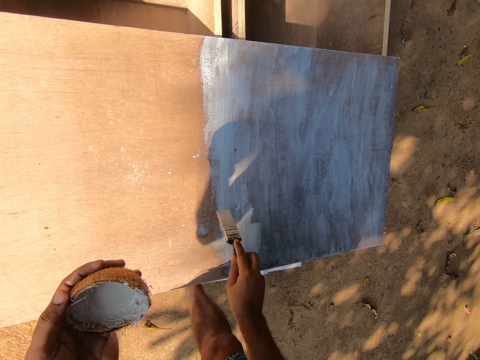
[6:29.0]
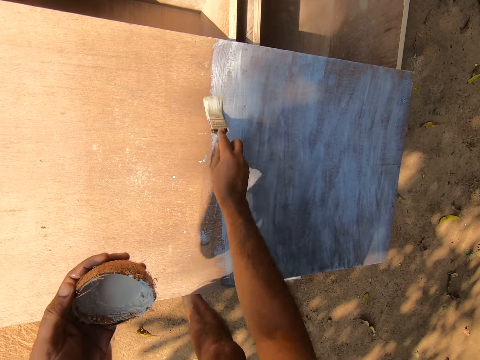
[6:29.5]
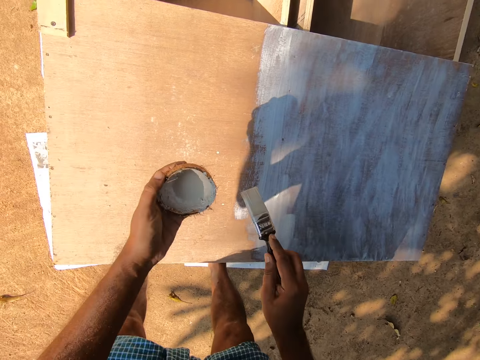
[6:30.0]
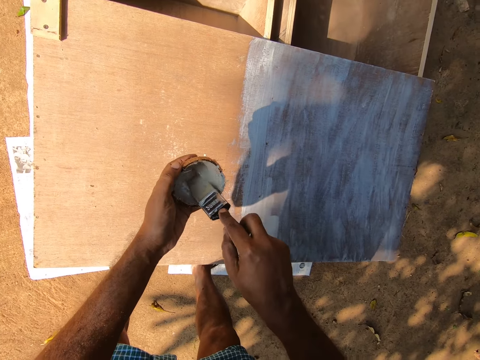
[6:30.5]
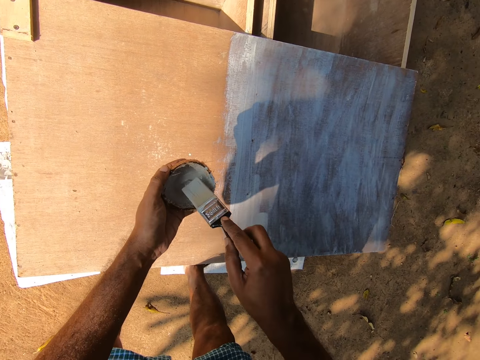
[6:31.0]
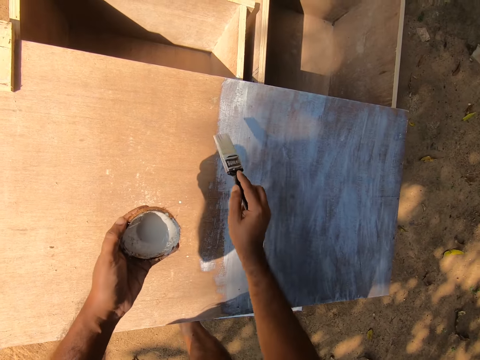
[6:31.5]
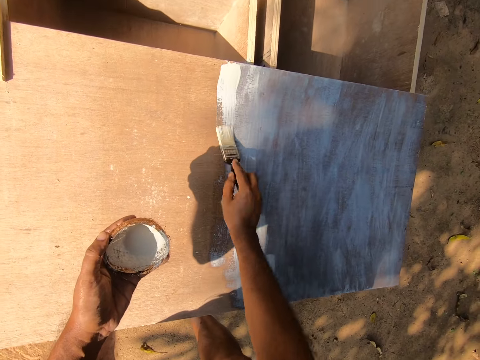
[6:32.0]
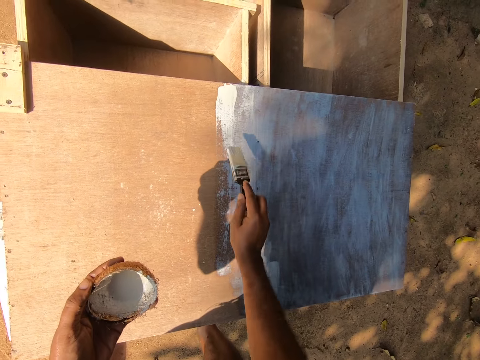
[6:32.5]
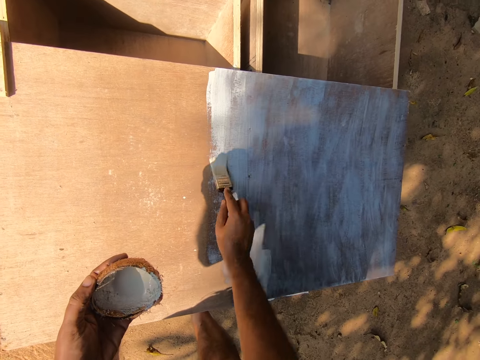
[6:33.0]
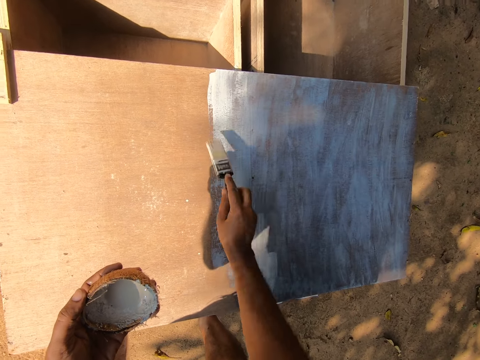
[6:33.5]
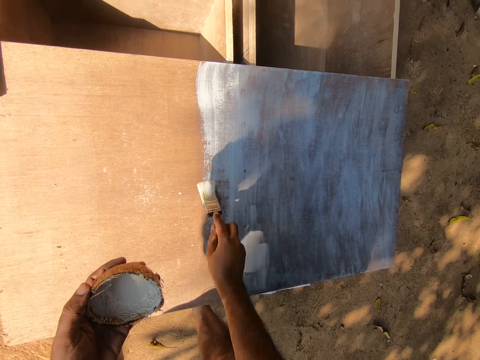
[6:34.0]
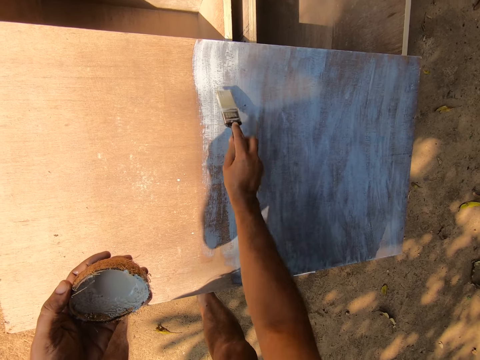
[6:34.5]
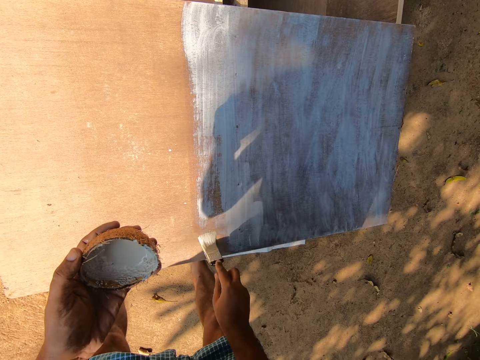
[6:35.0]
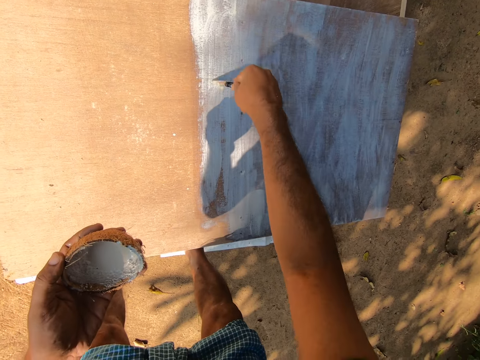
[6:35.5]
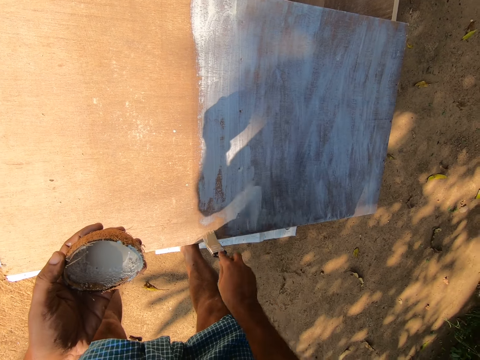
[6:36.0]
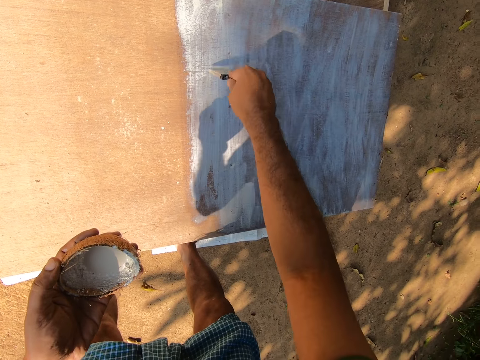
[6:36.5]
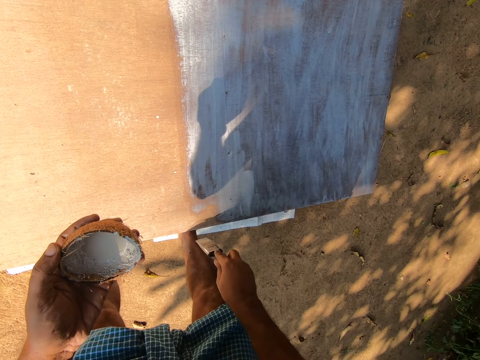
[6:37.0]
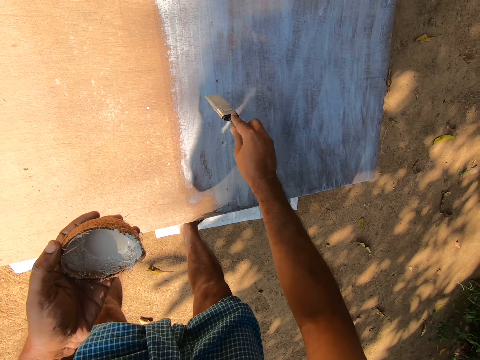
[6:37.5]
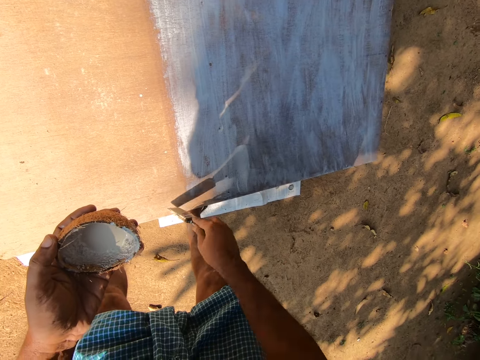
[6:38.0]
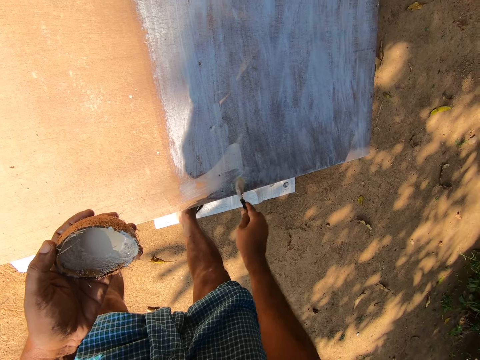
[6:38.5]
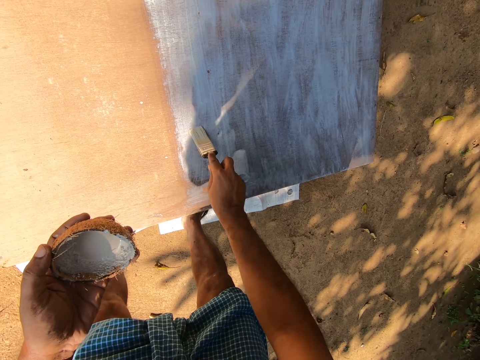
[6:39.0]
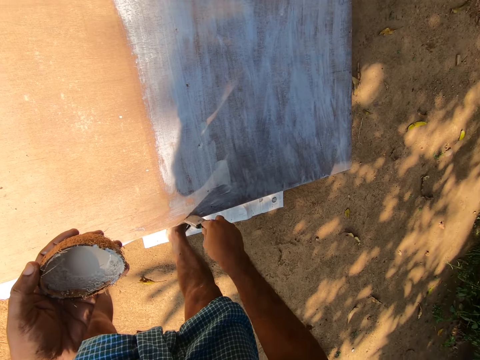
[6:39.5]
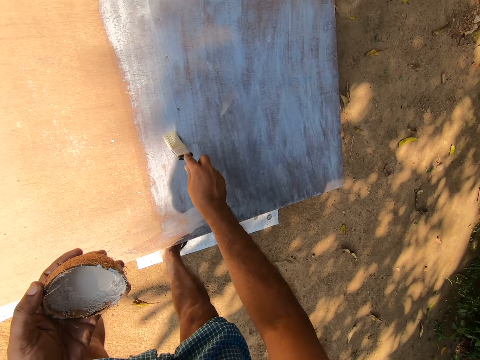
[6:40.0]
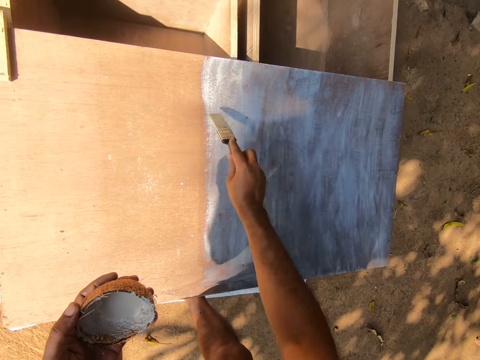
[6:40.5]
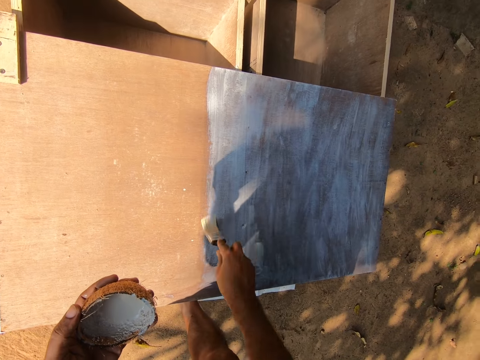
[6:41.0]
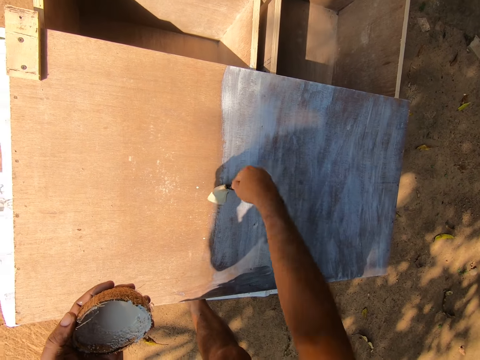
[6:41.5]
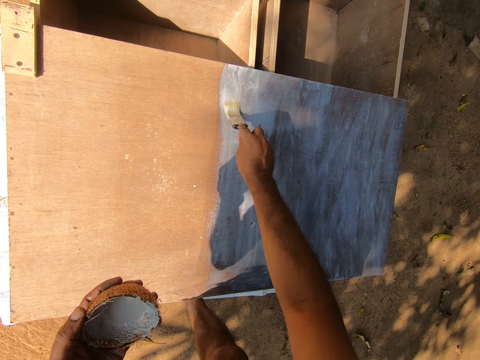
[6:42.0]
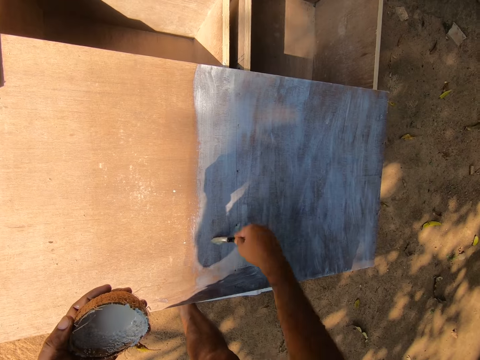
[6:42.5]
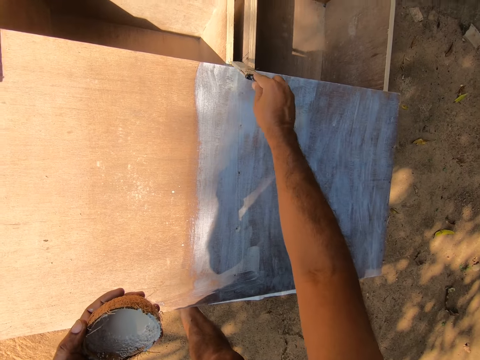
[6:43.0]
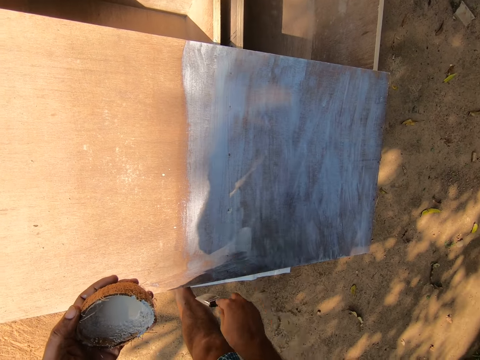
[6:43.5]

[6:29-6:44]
The camera wearer dips the paint brush in the paint. They paint the topmost part of the drawer with the paint brush.

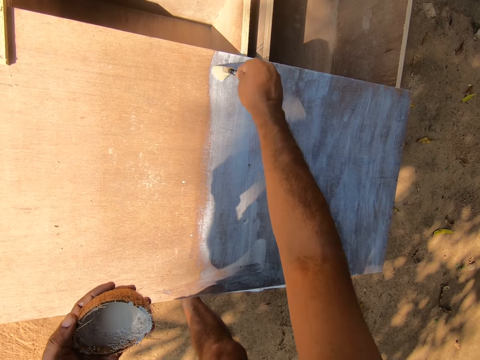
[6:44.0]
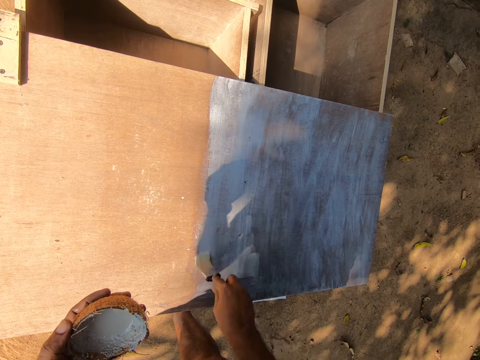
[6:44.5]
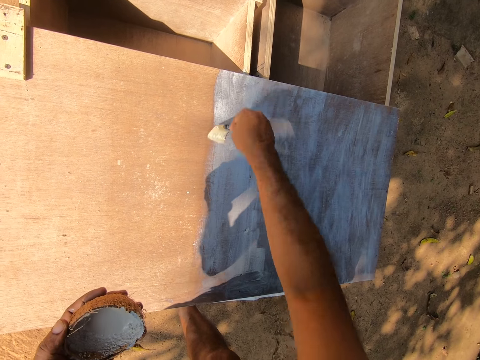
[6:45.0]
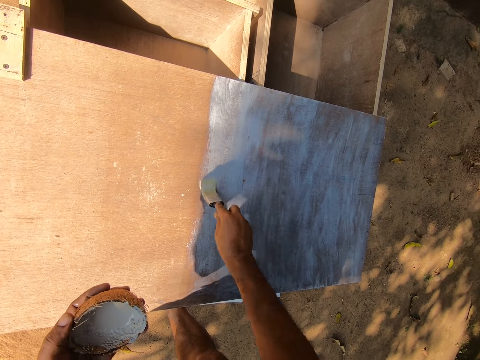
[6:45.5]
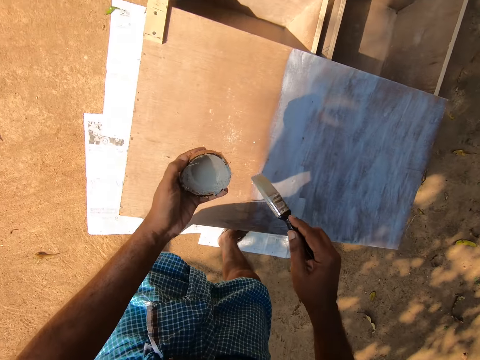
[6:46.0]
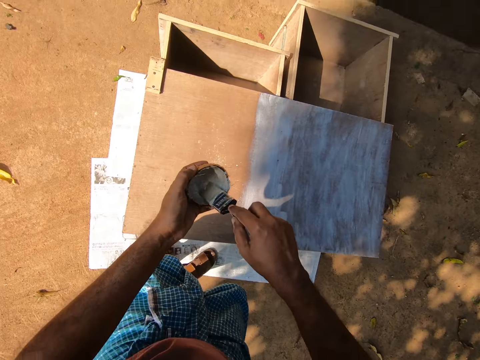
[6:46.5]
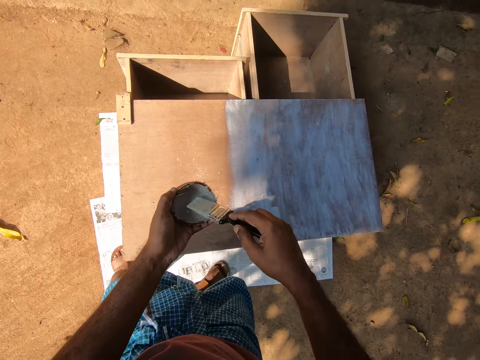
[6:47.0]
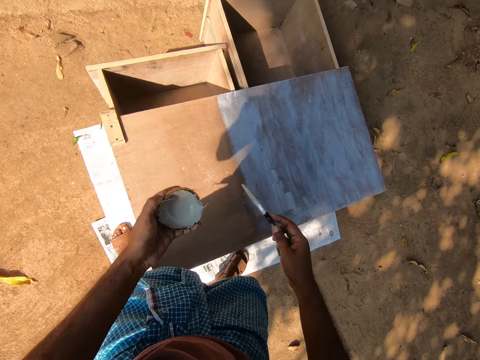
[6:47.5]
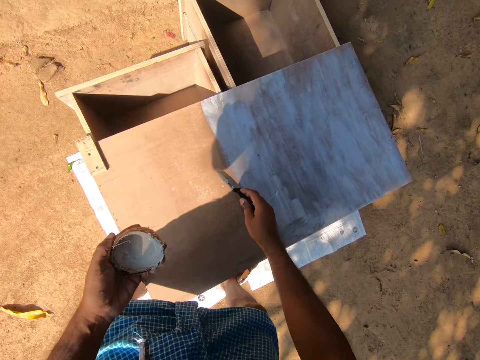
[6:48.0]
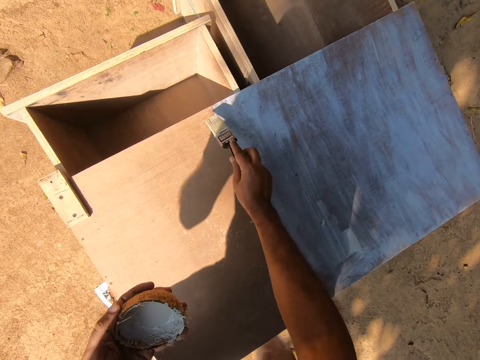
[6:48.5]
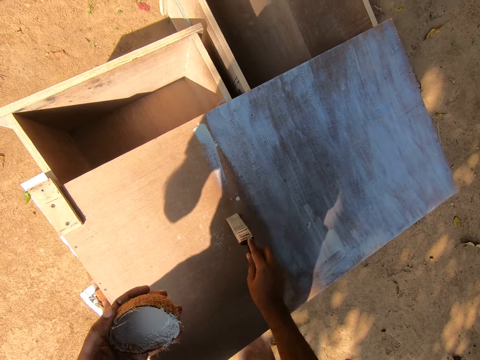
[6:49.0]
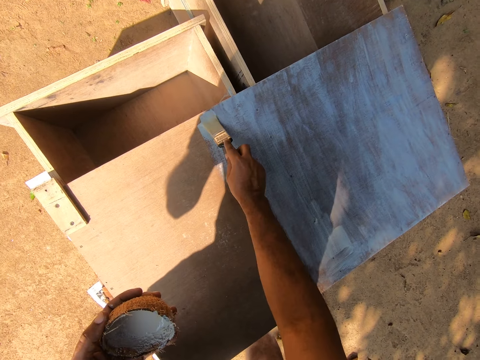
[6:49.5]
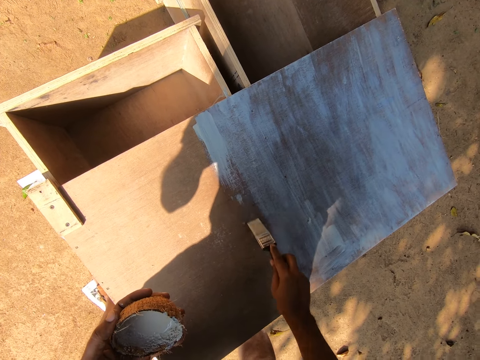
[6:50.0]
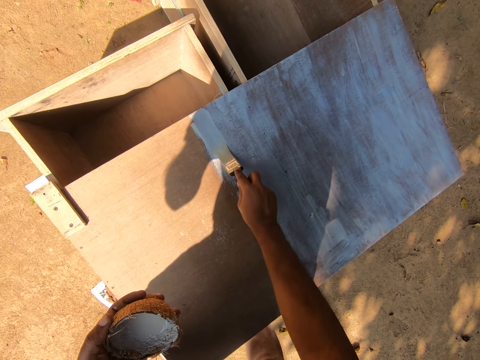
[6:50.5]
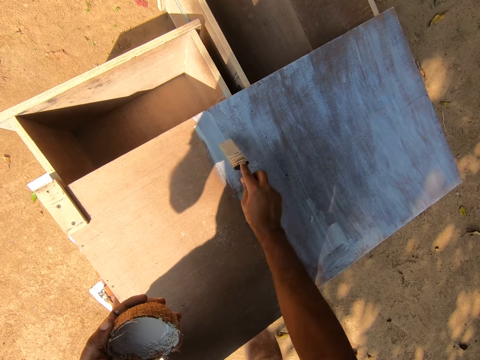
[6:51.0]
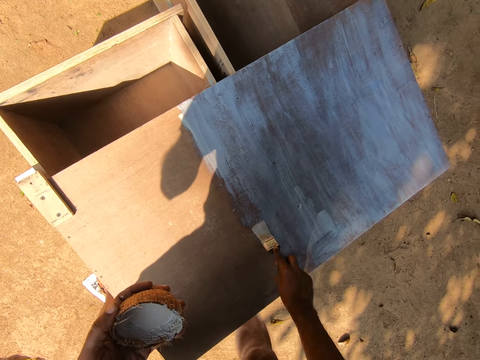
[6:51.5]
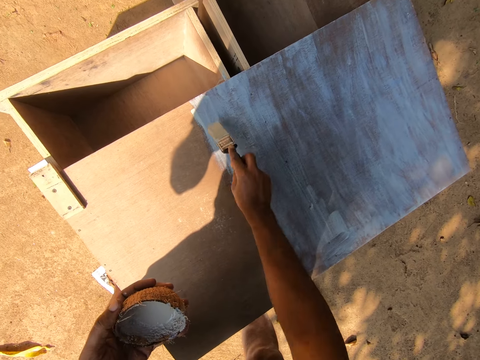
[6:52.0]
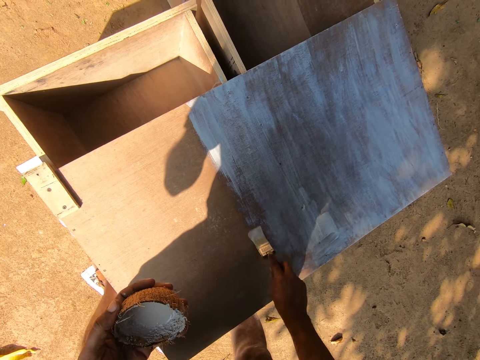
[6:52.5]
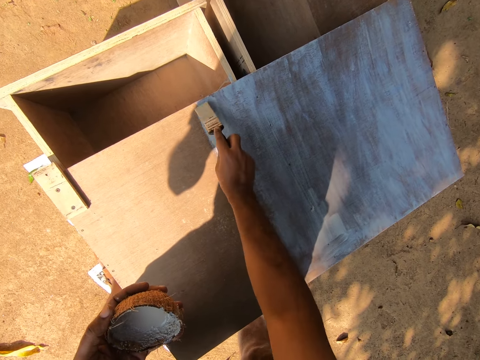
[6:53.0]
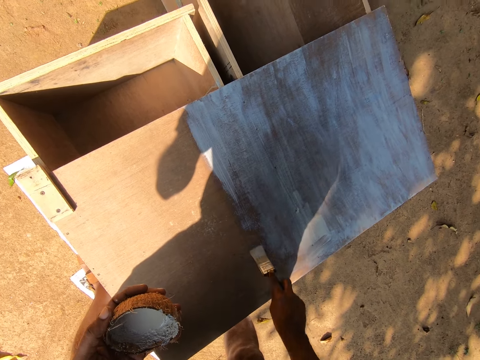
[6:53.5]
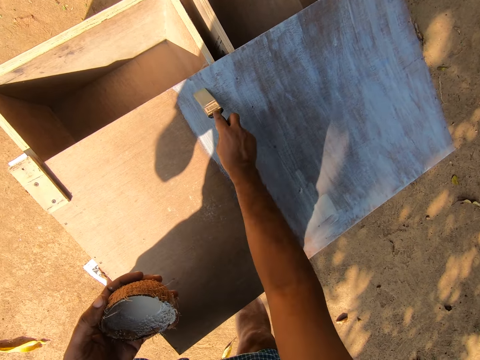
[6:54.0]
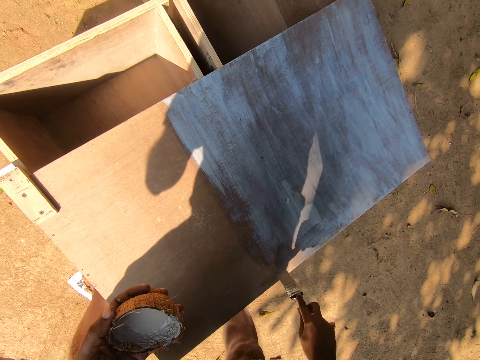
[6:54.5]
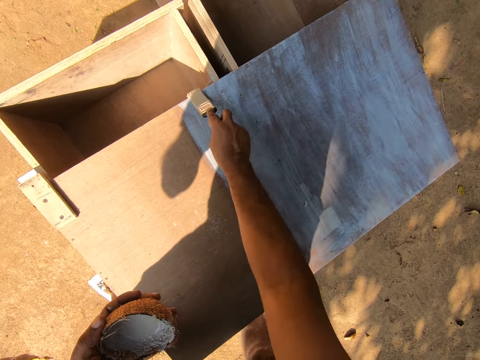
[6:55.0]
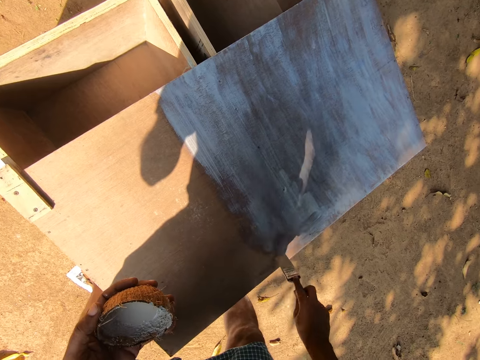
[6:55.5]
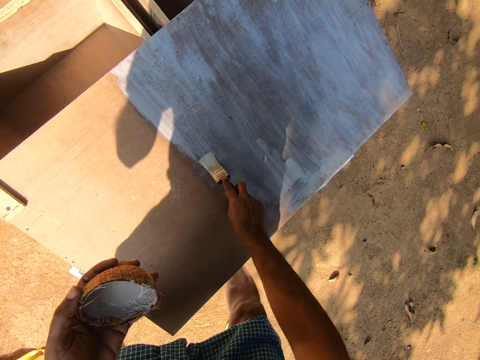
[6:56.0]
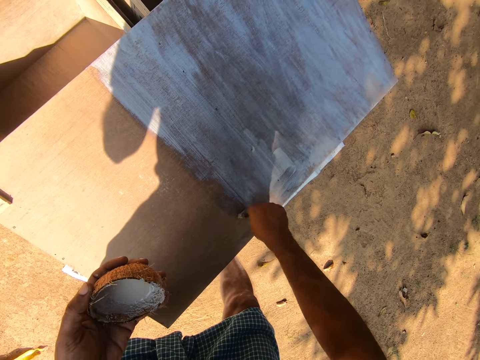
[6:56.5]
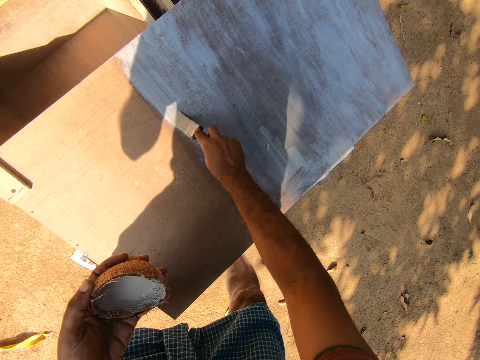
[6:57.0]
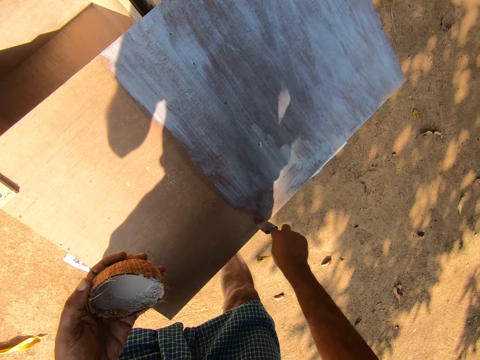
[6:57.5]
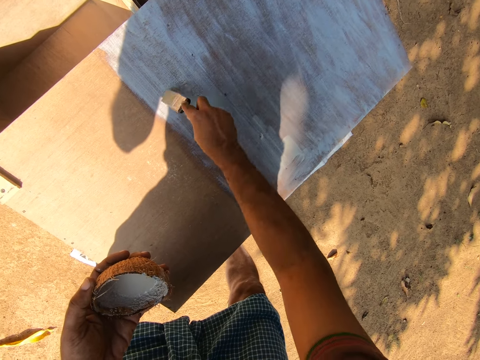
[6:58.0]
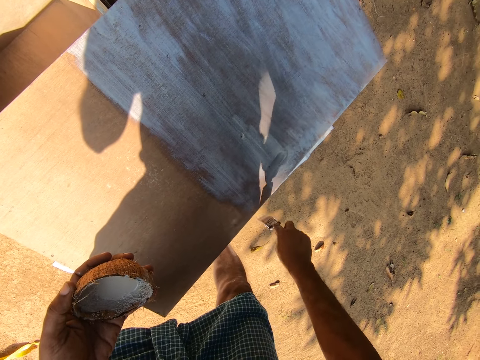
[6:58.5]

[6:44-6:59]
The camera wearer stands up. He dips the paint brush in the paint. He moves towards his left side. He bends towards the drawers. He paints the topmost part of the drawer with the paint brush.
